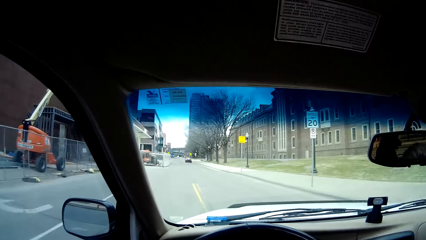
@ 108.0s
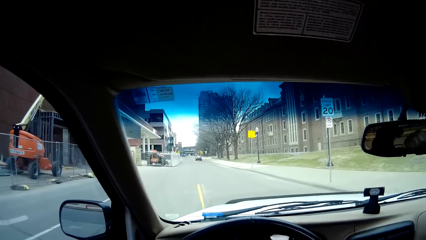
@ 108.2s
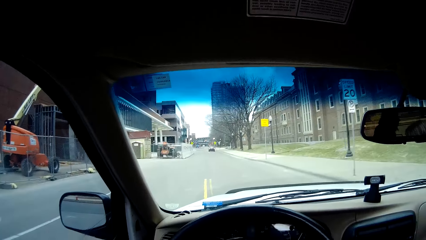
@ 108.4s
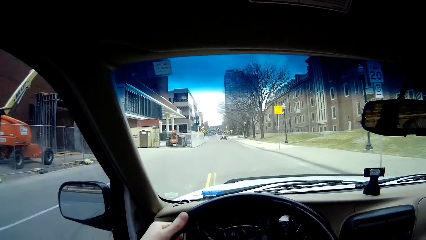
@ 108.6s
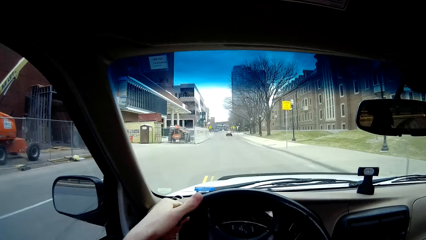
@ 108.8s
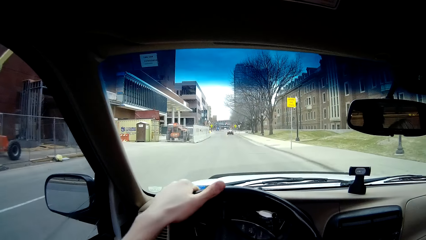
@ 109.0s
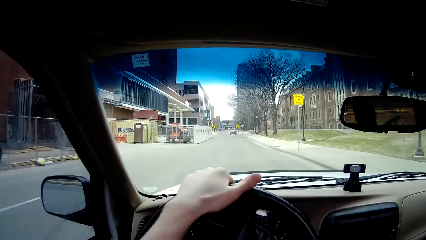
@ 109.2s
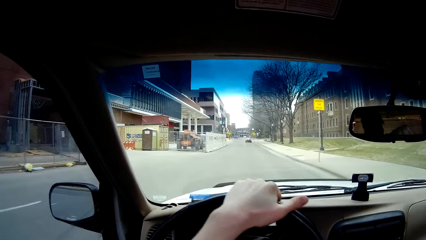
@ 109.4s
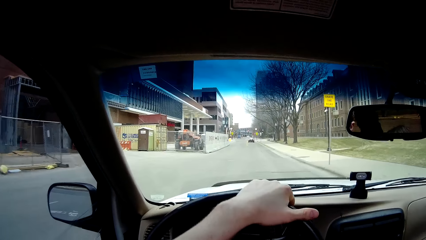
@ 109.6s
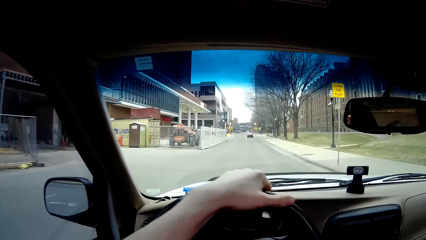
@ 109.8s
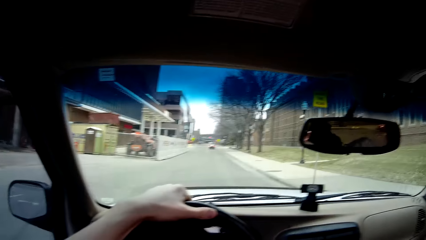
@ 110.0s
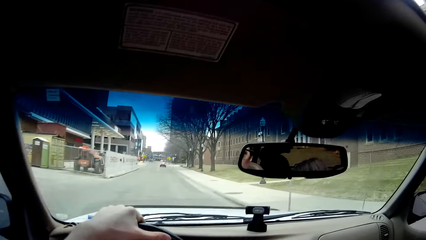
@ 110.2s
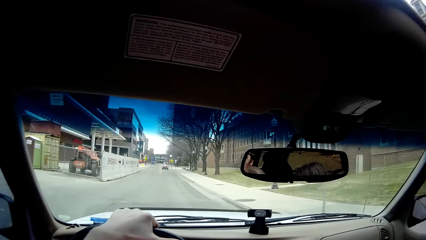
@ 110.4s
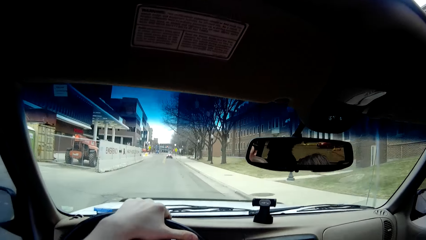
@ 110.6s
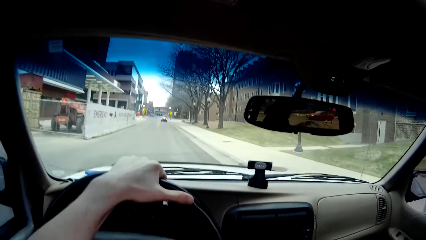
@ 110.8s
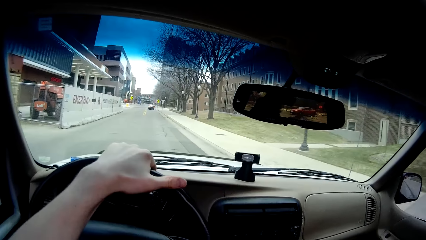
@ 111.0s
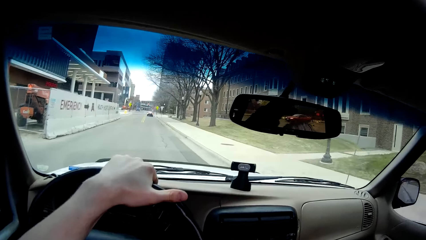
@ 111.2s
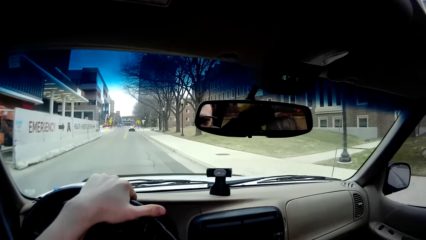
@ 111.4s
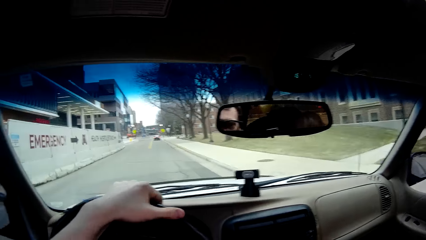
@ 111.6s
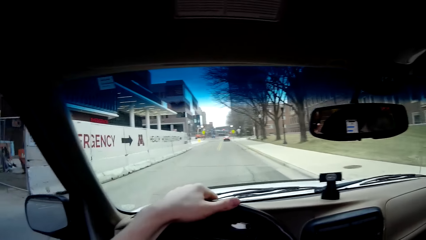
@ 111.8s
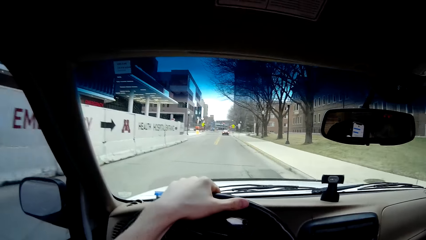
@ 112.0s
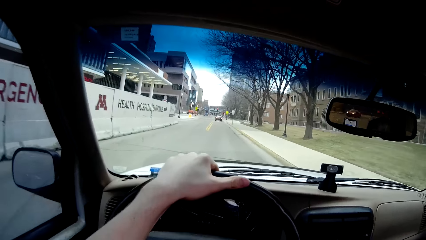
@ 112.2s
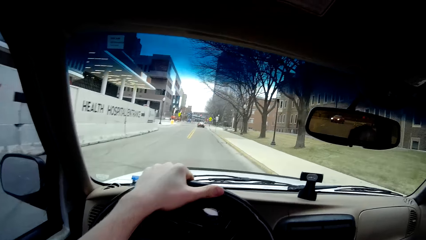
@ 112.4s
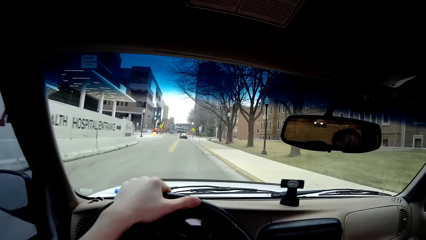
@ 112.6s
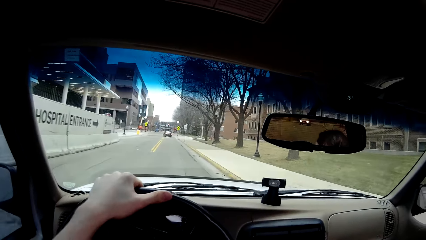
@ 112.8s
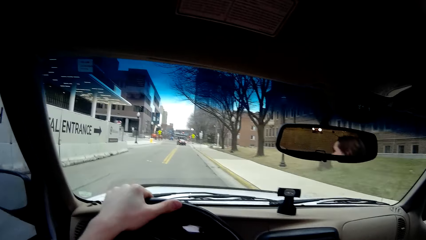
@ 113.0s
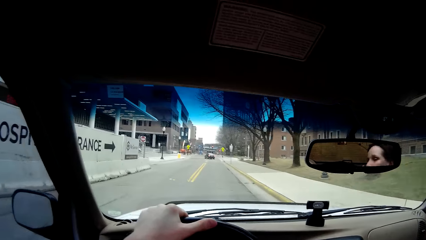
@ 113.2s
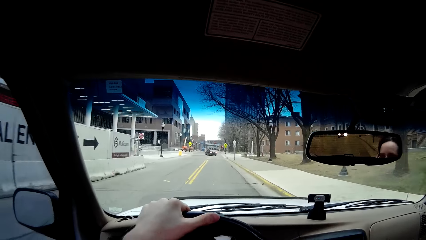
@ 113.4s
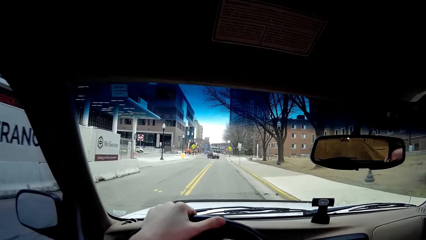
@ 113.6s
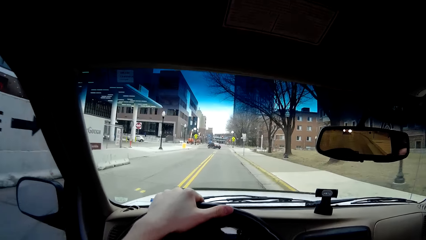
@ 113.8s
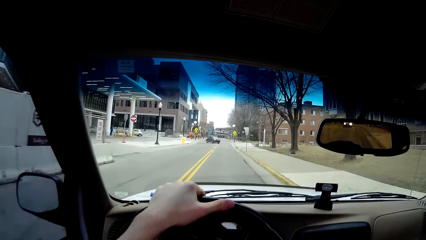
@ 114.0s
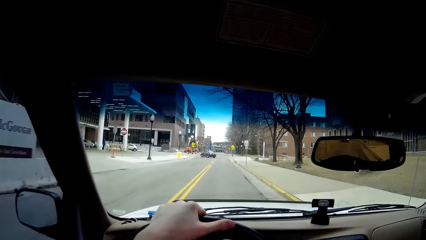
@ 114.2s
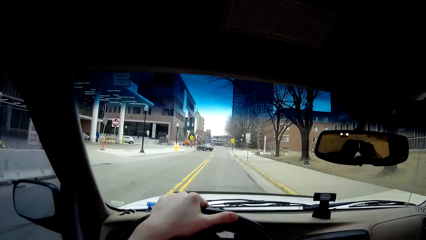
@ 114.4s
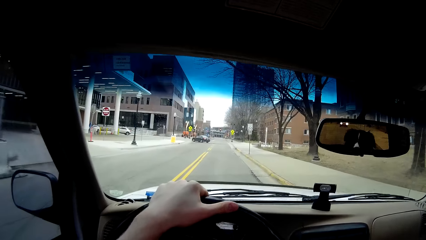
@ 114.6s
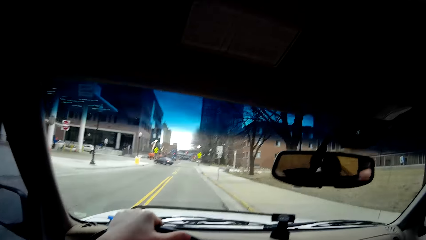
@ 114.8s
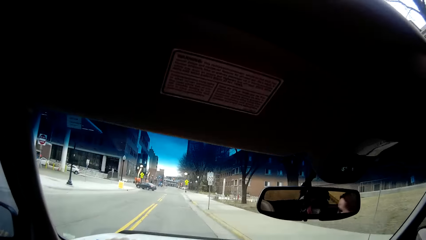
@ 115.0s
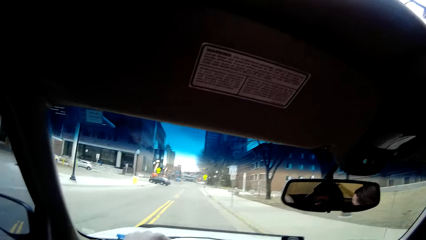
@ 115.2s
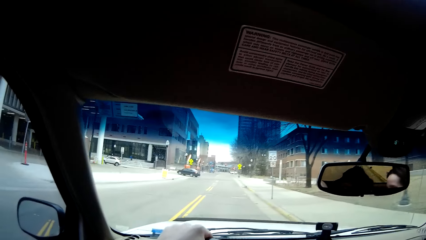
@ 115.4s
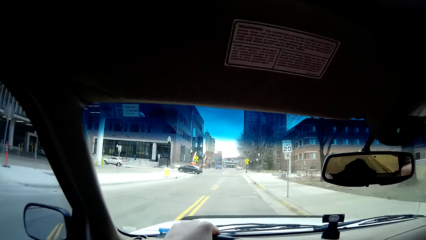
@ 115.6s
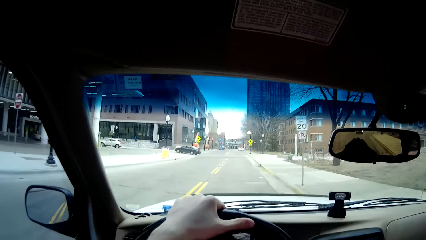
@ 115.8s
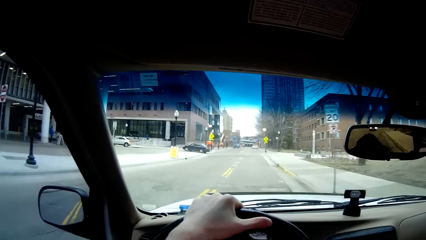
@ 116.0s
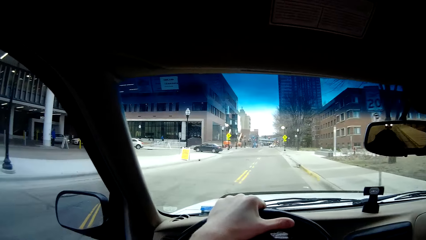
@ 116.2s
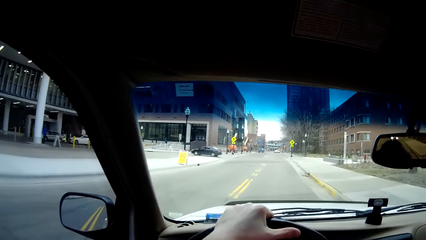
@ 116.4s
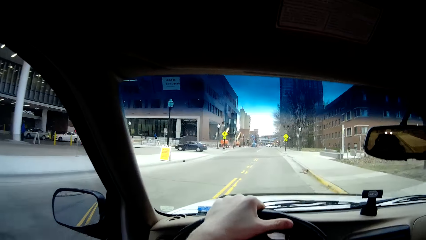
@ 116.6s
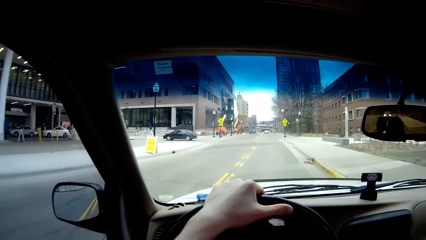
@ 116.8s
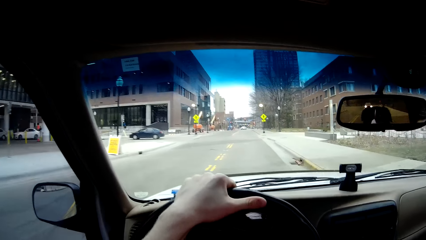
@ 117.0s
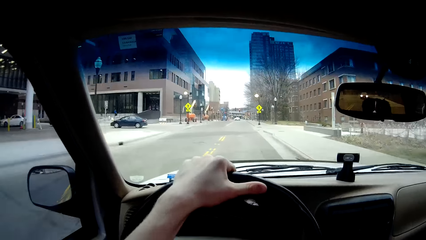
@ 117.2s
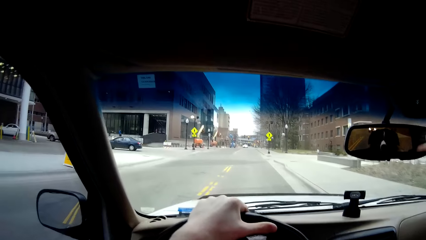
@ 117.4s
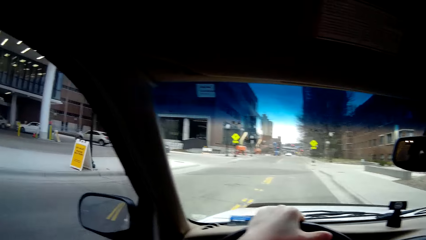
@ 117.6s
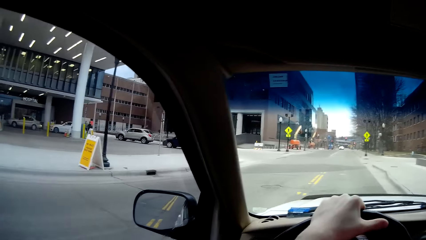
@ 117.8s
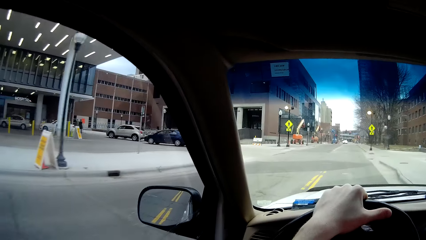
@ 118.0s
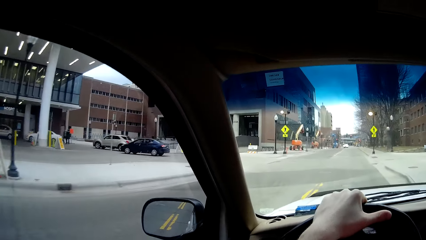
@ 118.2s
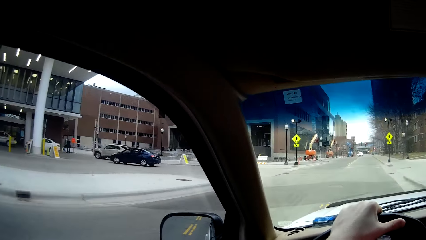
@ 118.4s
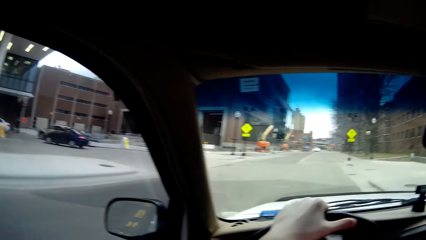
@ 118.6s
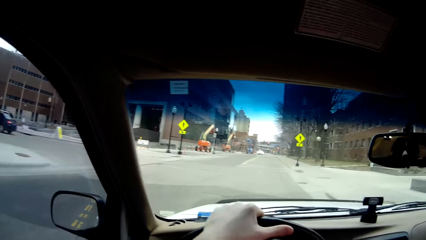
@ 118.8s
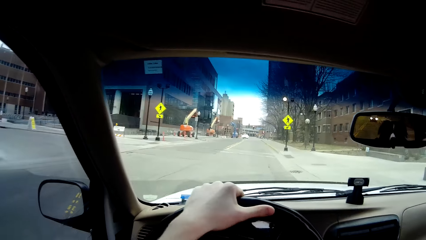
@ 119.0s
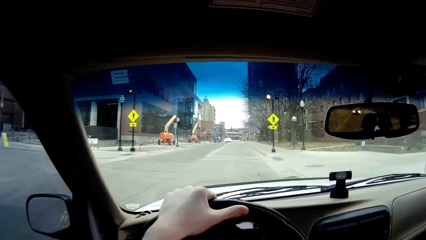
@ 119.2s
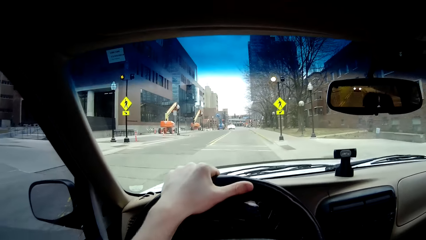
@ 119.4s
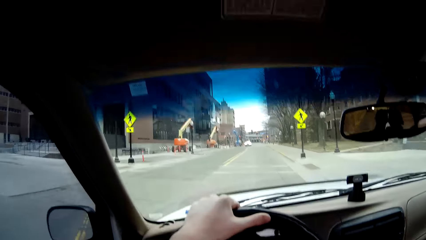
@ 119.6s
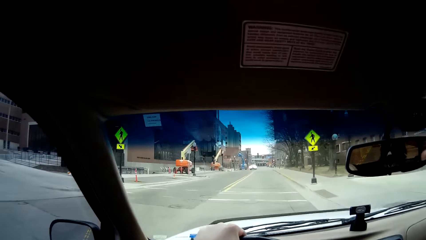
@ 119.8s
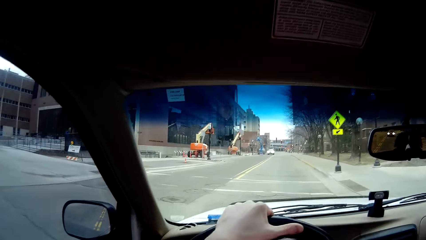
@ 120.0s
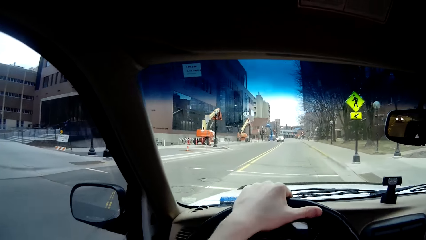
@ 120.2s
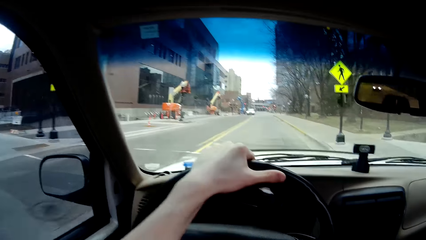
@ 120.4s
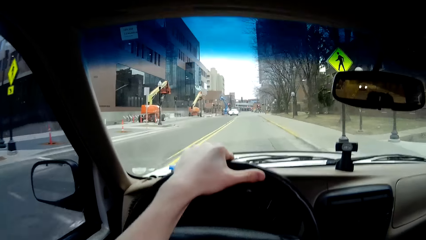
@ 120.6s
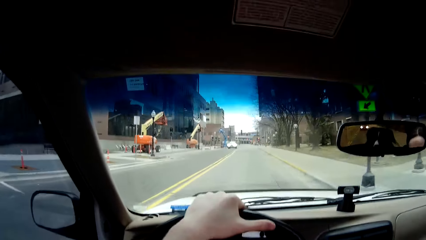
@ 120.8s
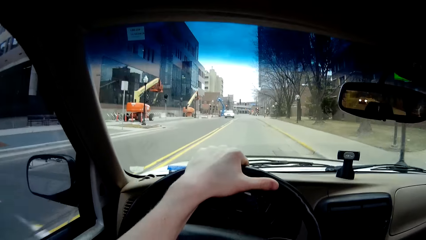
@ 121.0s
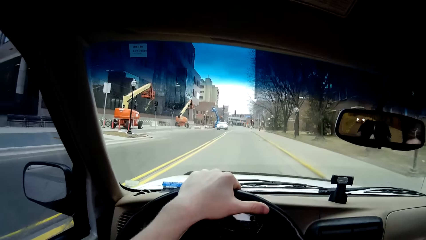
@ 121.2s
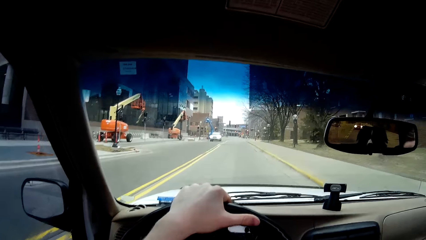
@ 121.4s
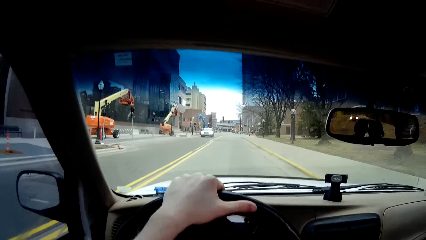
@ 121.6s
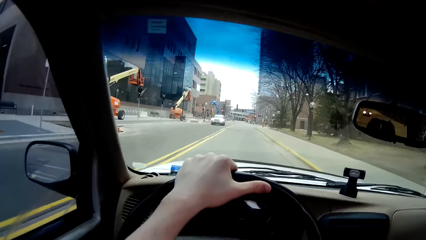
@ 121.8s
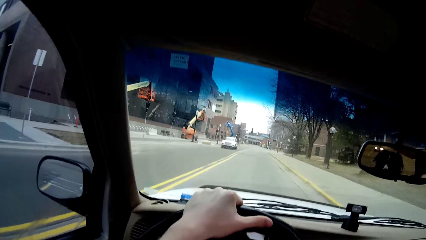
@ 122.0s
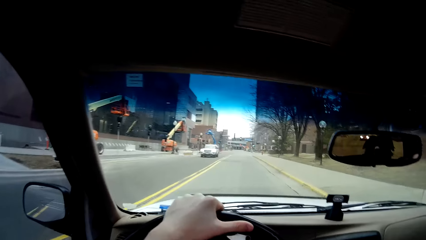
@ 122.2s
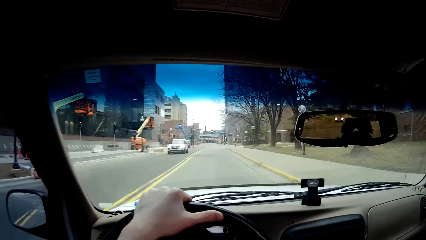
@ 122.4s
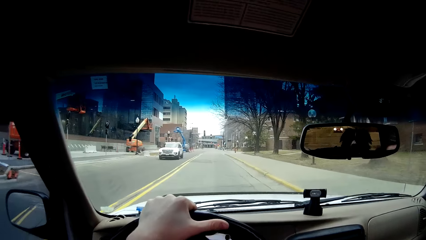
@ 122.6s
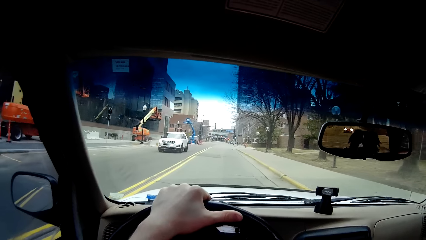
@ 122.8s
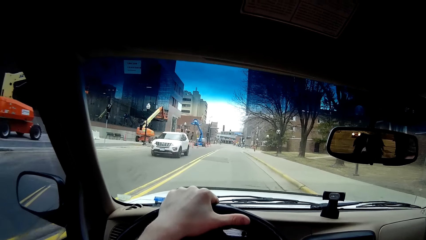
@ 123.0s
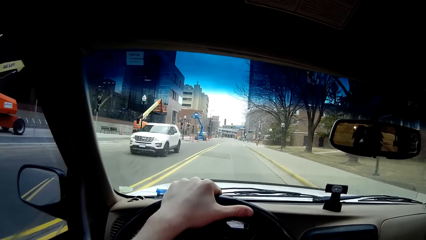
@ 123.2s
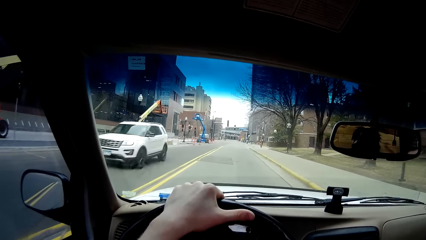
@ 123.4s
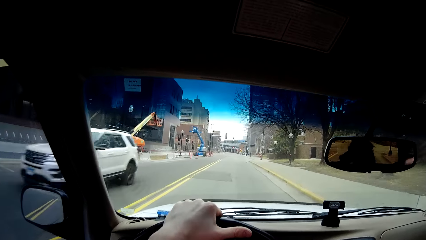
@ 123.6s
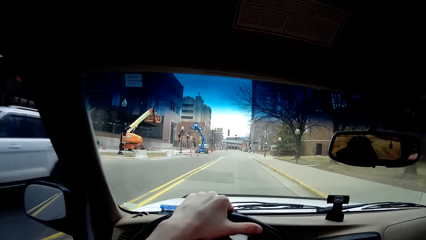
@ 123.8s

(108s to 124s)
The camera wearer drives the car.
